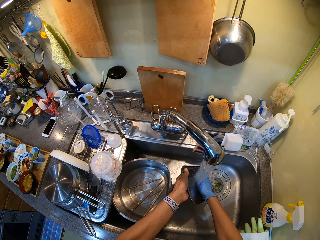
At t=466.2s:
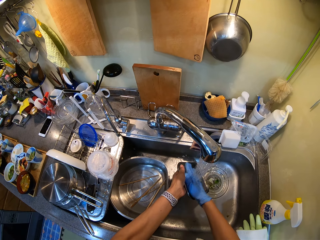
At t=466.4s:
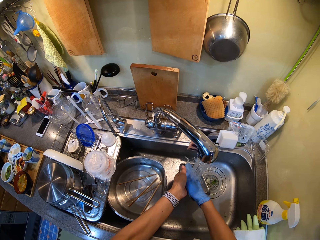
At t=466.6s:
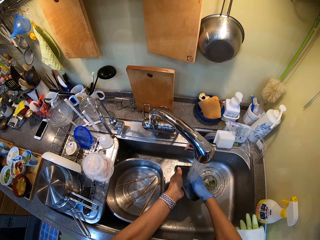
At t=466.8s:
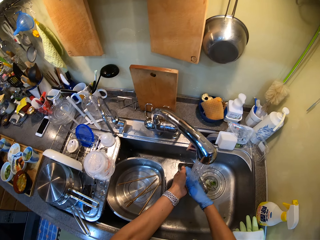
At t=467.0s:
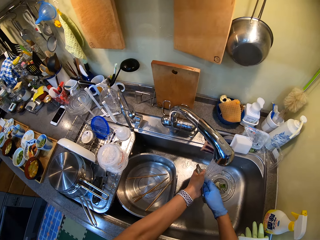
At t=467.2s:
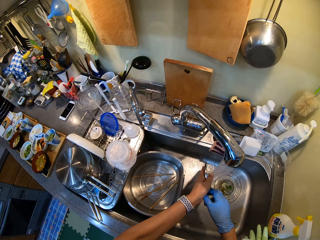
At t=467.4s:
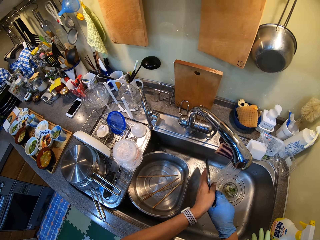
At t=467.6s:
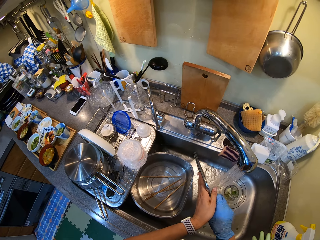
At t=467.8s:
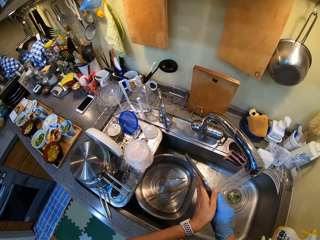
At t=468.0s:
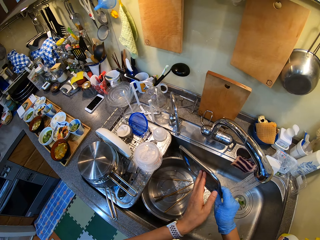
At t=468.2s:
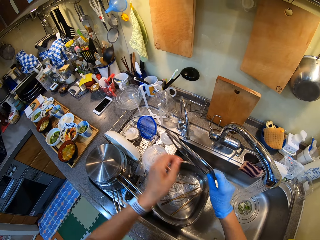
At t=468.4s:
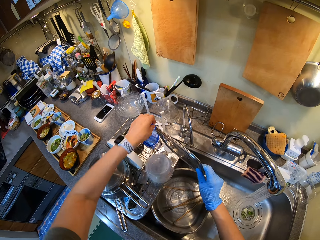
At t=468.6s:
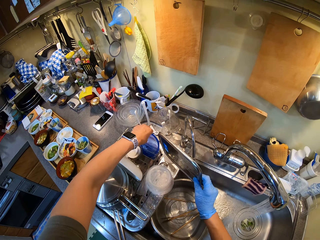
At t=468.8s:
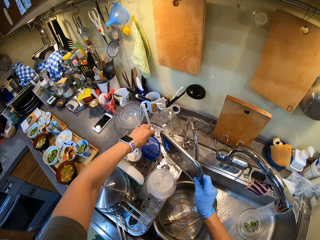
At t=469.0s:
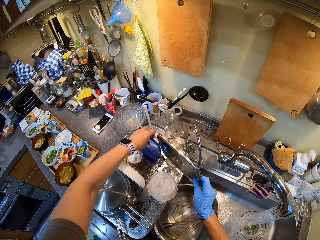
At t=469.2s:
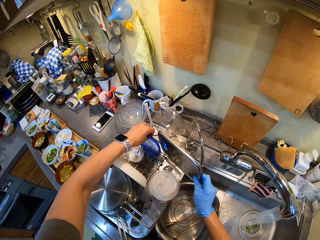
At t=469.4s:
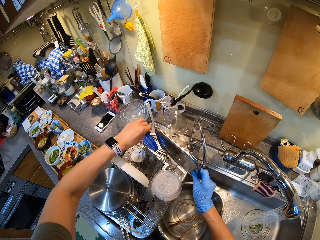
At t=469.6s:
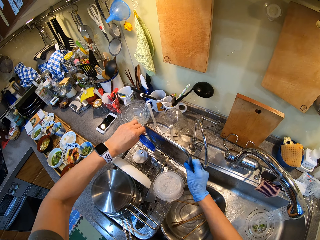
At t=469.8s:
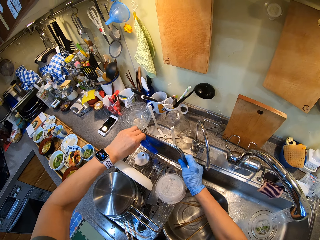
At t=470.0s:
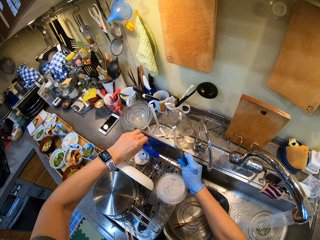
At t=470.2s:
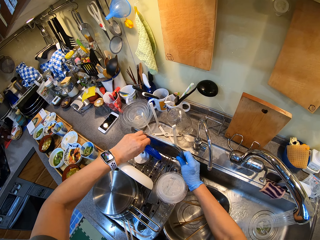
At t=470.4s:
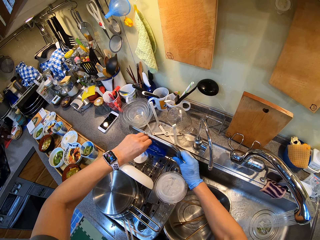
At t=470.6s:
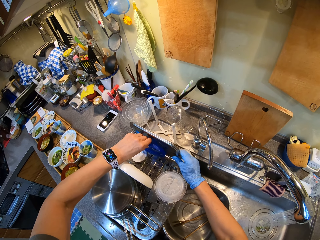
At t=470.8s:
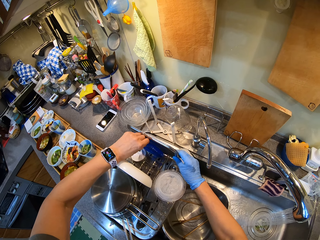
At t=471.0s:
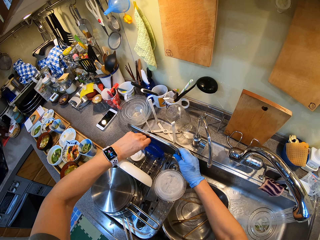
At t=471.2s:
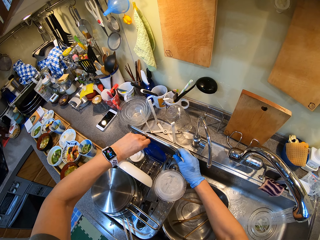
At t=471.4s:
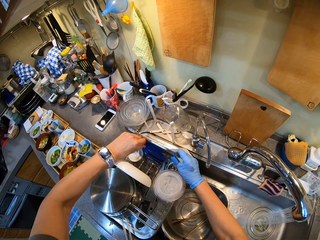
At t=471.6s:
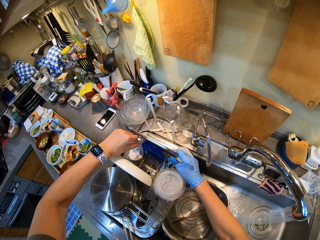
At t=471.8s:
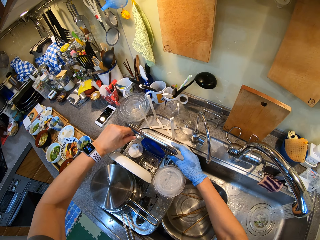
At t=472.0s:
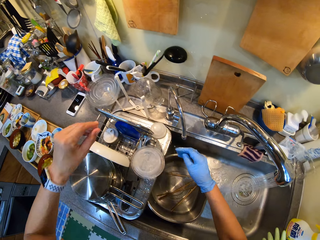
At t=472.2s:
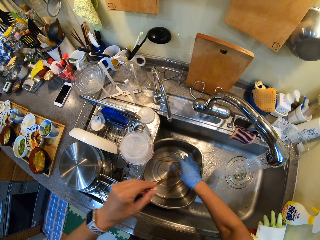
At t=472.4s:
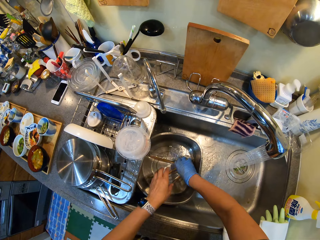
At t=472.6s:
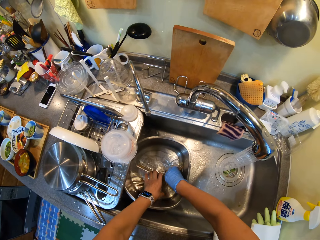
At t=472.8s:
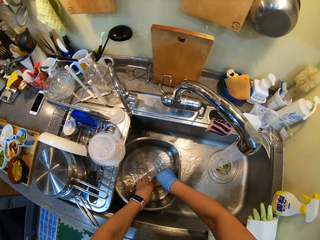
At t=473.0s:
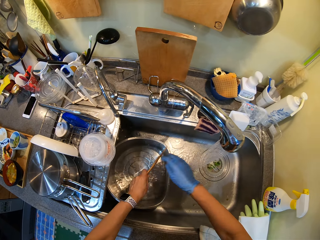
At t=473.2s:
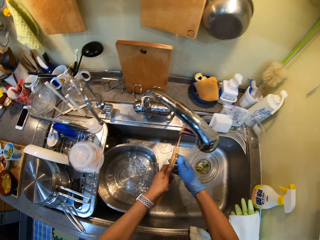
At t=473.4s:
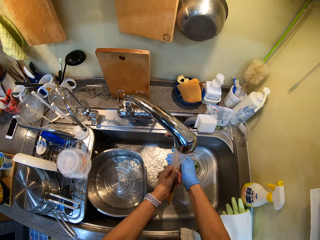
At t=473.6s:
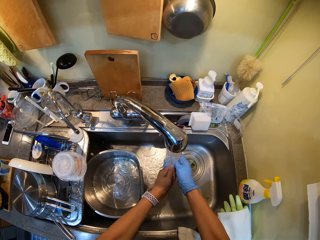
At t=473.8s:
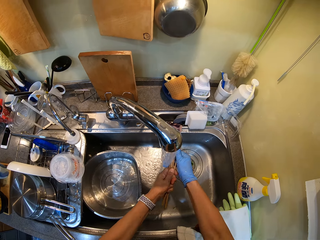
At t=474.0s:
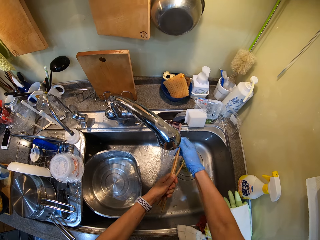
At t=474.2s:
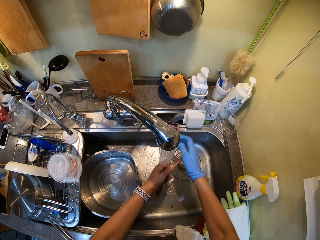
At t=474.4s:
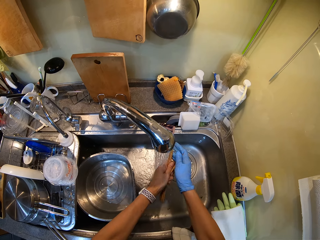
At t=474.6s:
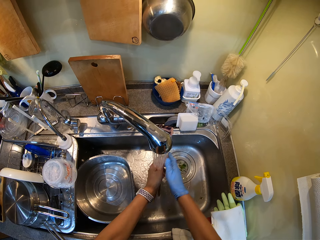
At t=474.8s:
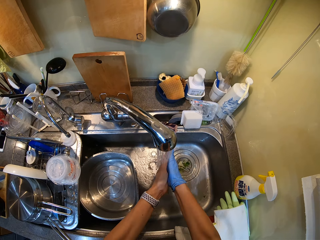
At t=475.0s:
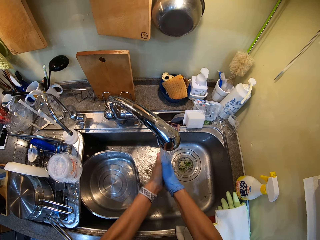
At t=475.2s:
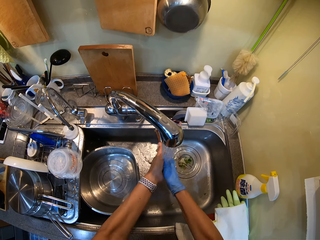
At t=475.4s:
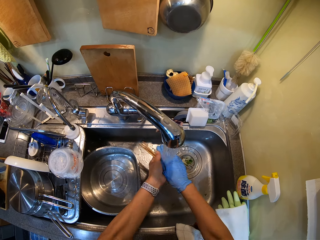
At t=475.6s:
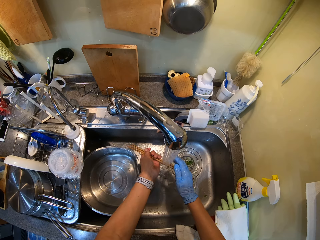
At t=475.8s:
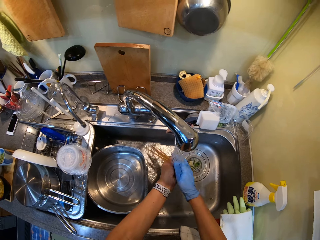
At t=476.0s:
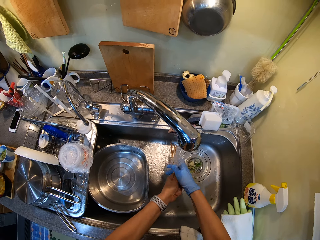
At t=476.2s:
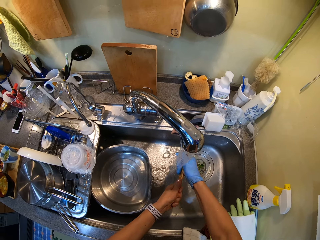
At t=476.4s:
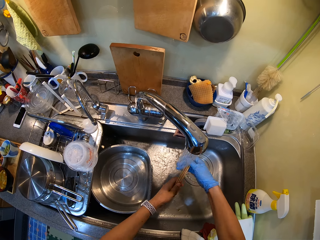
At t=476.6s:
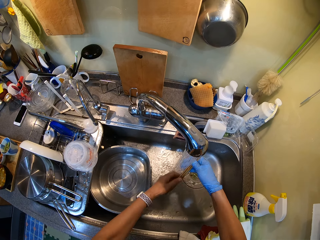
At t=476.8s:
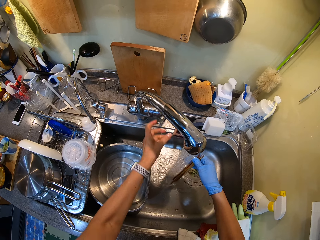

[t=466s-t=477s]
The camera wearer places the tray on a utensils rack. They rinse the chopsticks.

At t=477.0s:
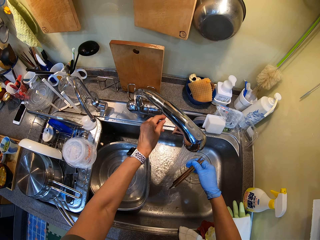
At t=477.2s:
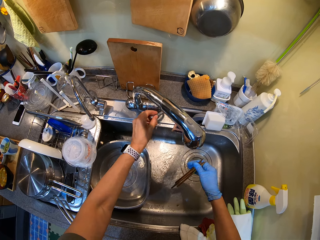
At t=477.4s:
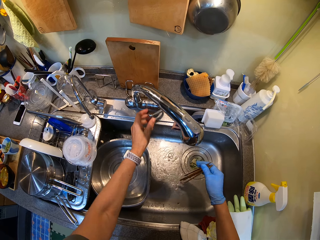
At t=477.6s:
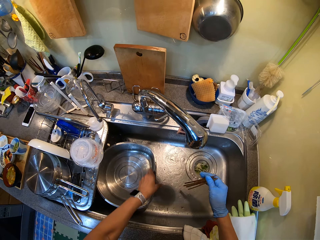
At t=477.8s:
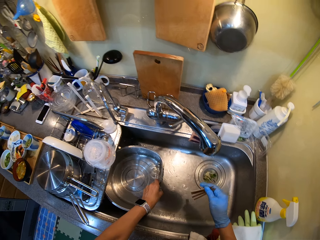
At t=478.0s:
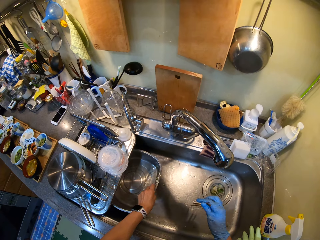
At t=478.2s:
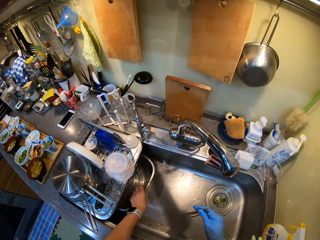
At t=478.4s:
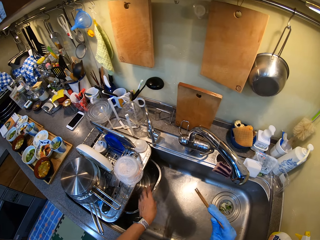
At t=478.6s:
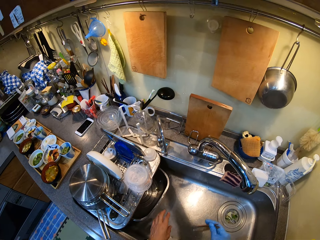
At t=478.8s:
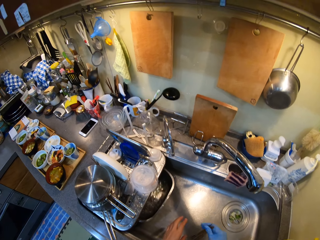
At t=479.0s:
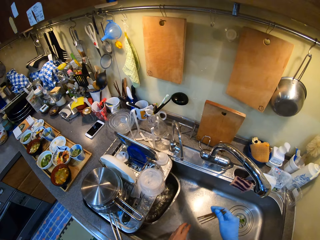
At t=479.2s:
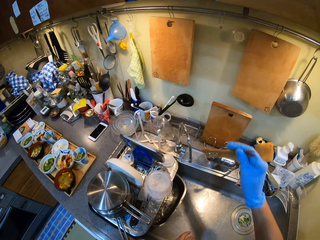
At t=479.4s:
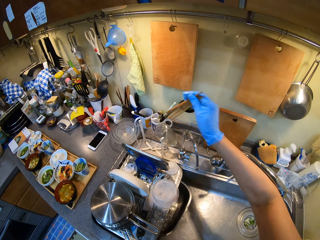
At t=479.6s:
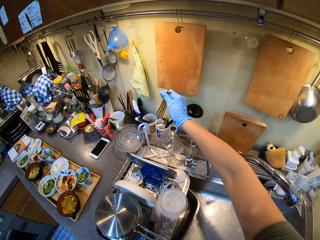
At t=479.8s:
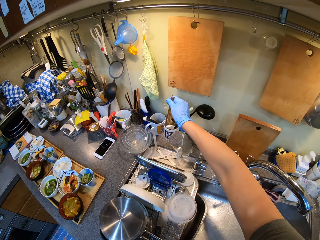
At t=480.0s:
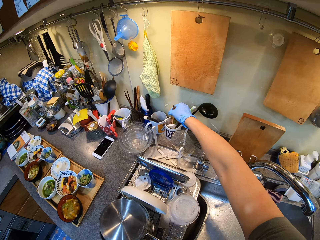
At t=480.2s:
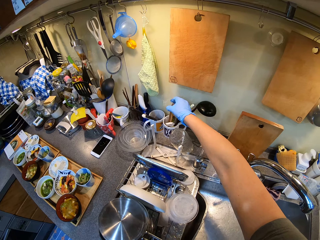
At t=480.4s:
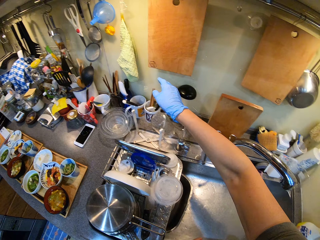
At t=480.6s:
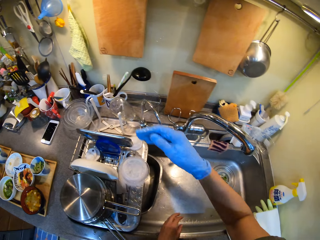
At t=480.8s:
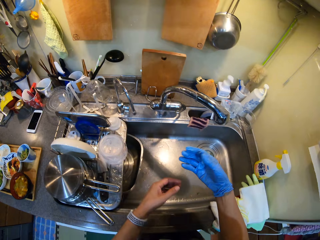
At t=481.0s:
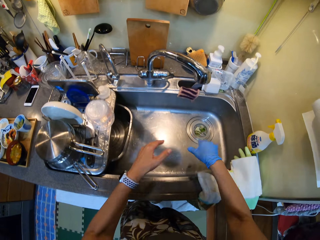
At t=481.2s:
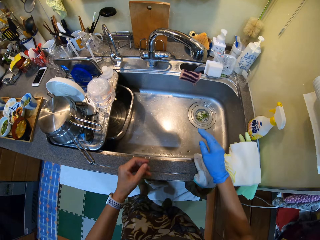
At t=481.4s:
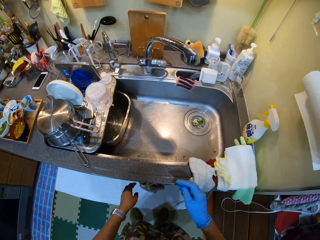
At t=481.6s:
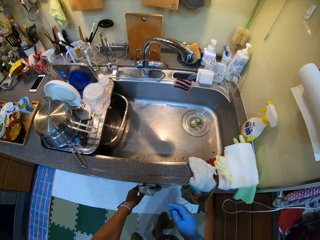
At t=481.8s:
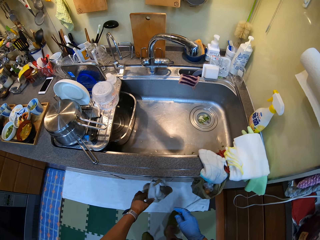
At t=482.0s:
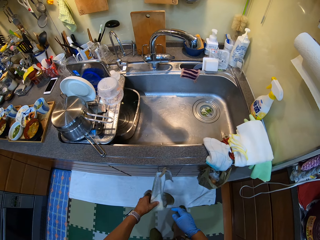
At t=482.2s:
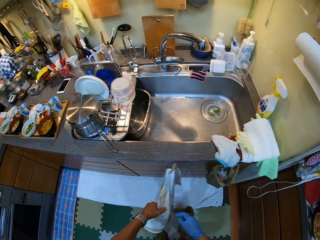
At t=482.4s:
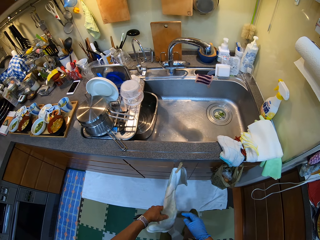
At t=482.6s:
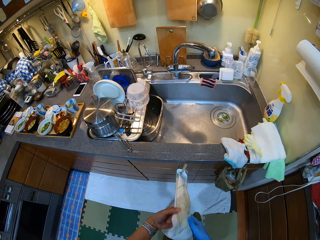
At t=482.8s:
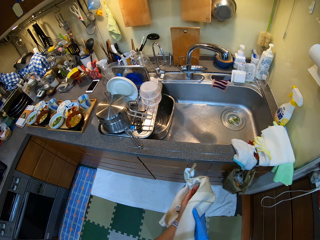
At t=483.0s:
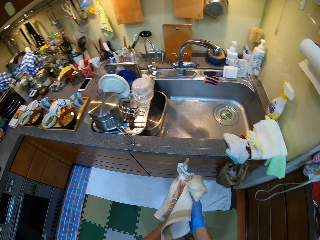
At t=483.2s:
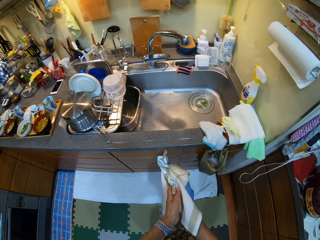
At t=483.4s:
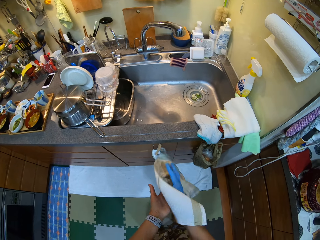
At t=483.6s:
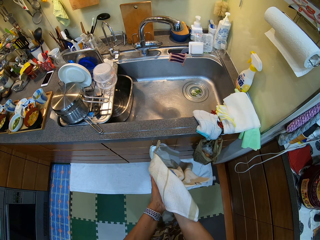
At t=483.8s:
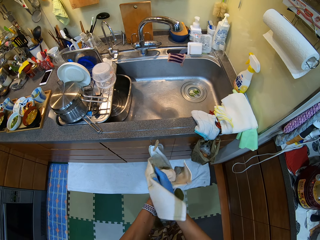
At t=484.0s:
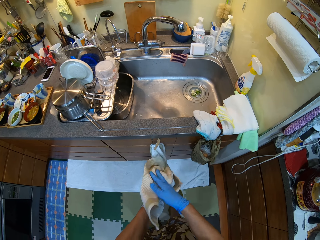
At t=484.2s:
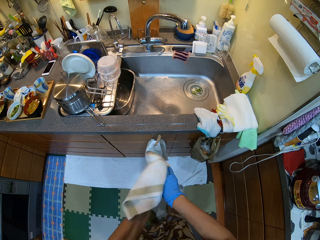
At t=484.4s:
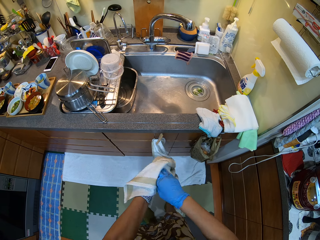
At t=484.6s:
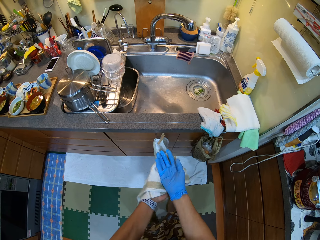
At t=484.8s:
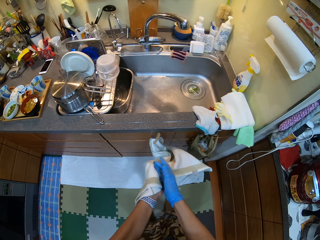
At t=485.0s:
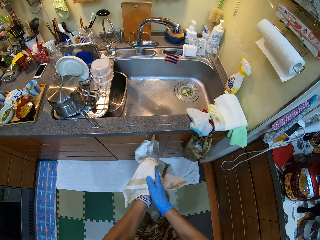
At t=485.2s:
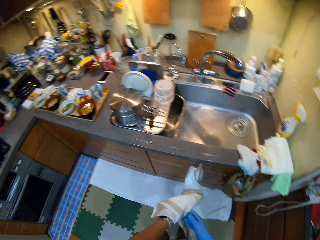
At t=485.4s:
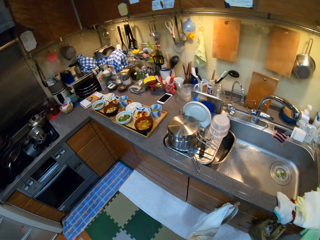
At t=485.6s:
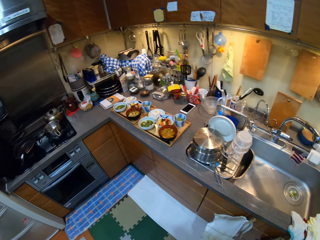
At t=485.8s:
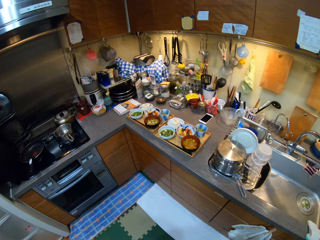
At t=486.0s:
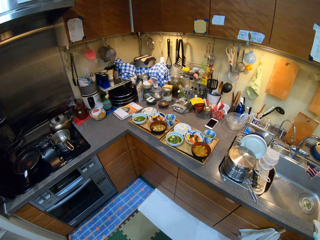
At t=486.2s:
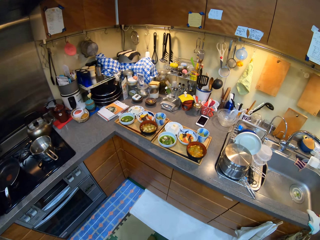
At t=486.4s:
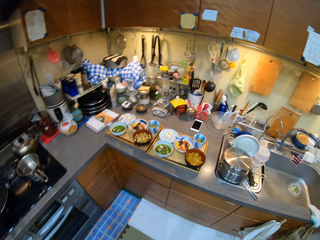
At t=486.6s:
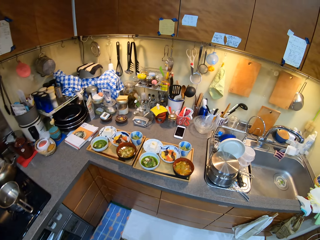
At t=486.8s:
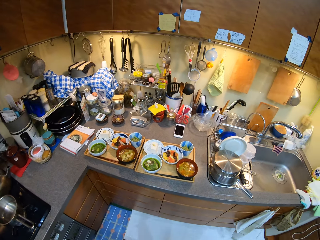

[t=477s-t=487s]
The camera wearer places the chopsticks in the container. They rinse water off the hands. They wipe the hand with a kitchen towel.
